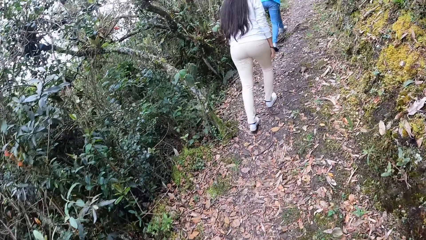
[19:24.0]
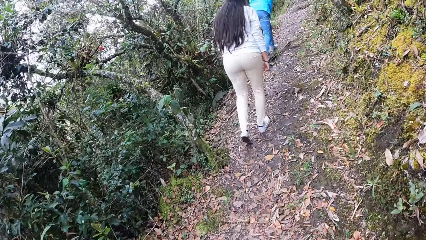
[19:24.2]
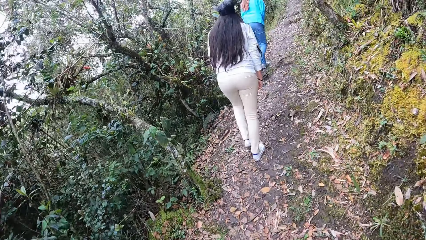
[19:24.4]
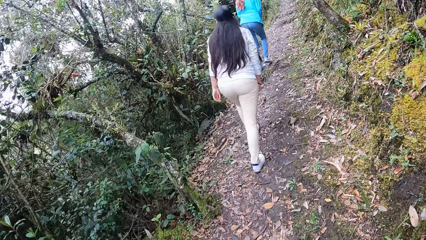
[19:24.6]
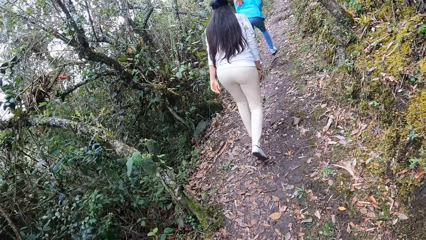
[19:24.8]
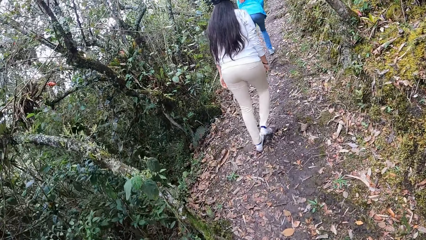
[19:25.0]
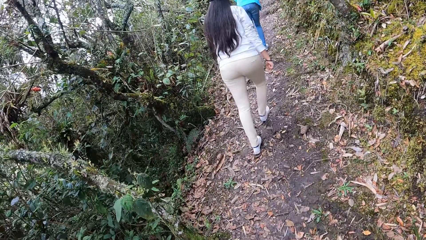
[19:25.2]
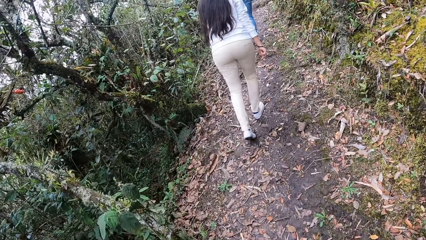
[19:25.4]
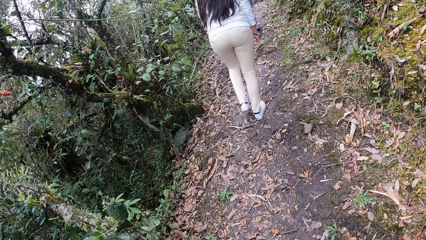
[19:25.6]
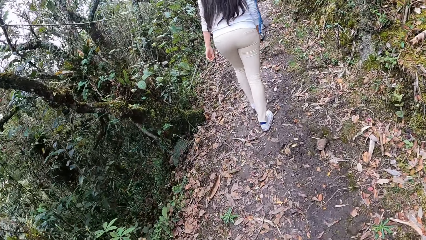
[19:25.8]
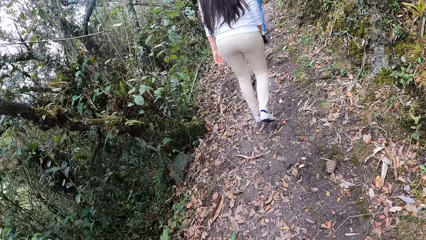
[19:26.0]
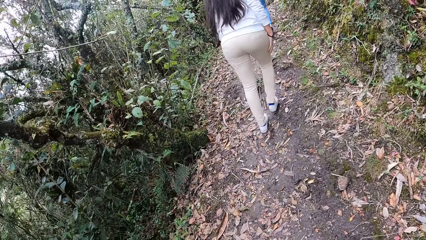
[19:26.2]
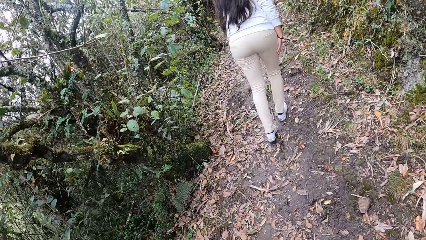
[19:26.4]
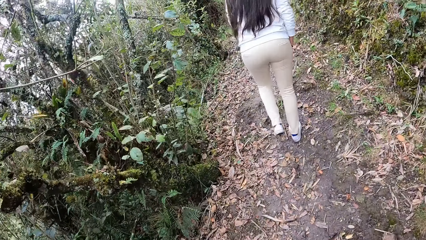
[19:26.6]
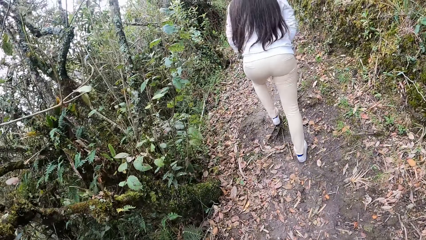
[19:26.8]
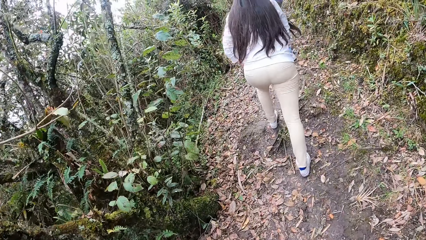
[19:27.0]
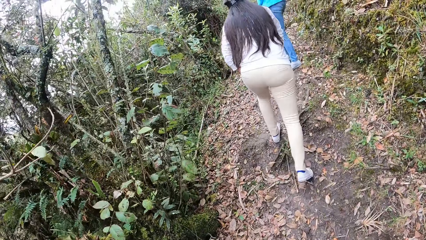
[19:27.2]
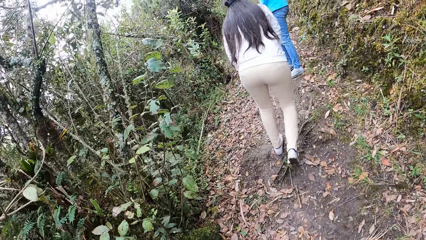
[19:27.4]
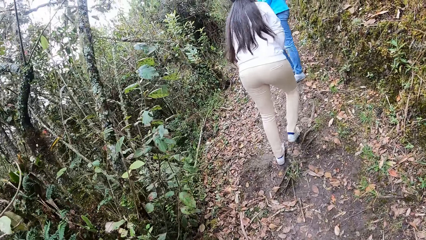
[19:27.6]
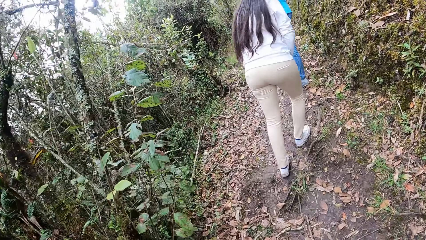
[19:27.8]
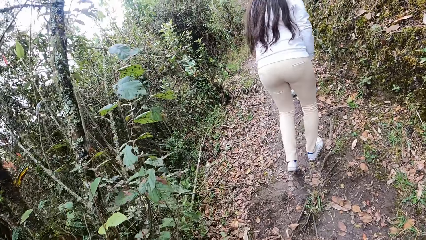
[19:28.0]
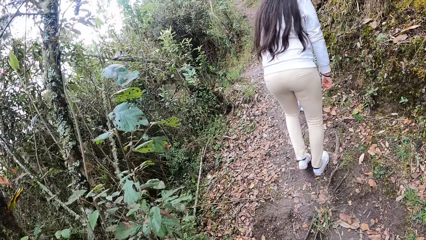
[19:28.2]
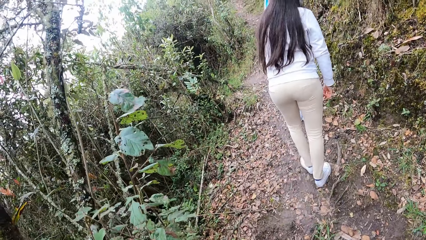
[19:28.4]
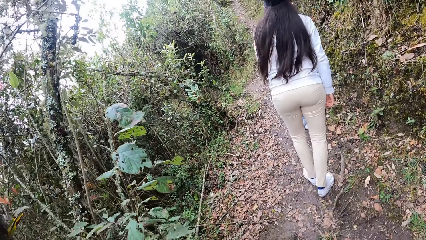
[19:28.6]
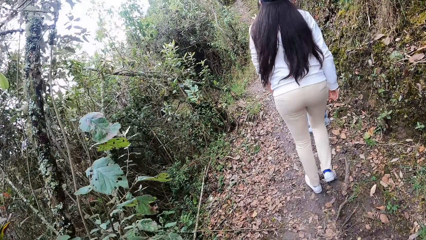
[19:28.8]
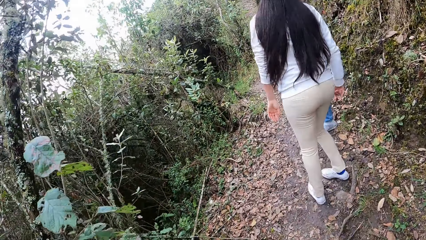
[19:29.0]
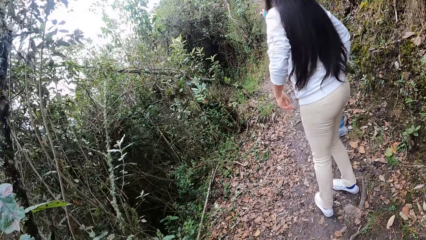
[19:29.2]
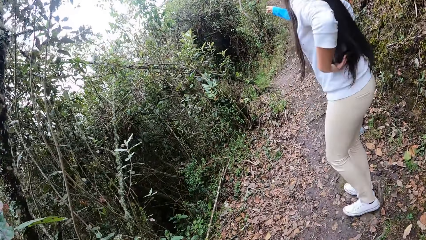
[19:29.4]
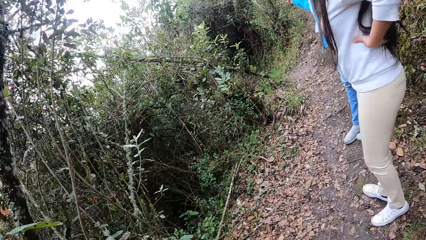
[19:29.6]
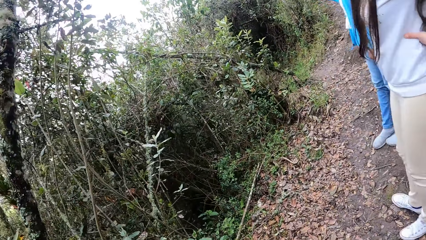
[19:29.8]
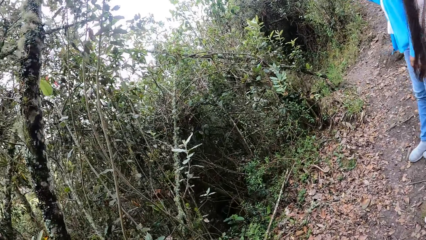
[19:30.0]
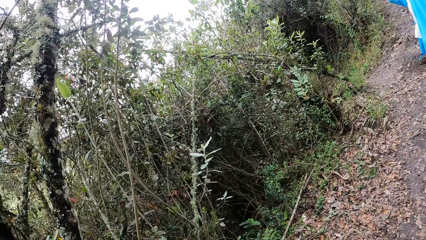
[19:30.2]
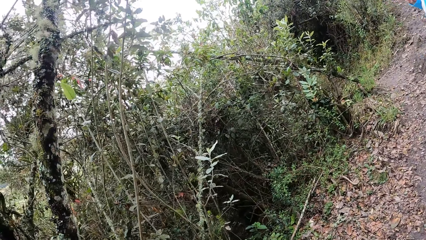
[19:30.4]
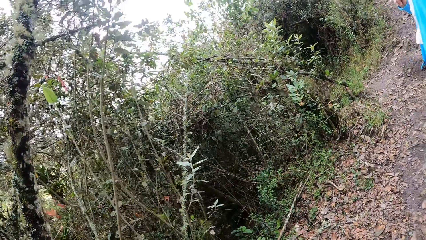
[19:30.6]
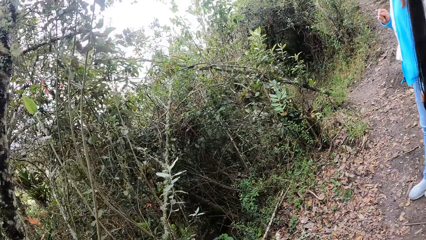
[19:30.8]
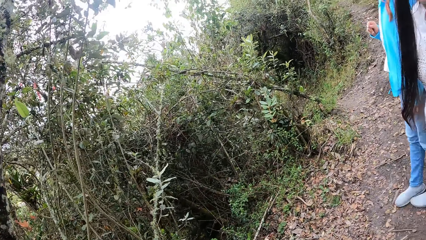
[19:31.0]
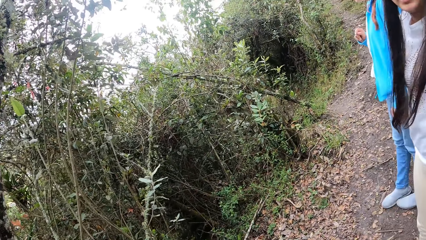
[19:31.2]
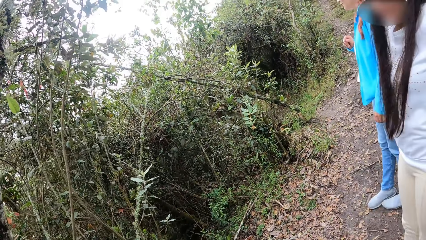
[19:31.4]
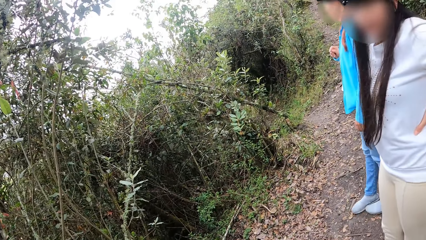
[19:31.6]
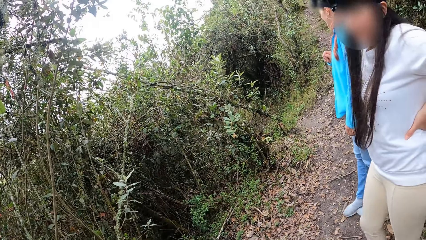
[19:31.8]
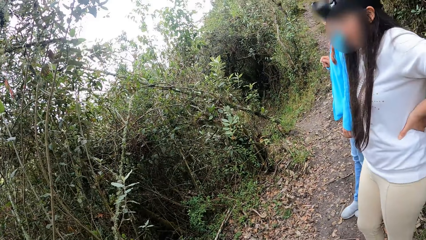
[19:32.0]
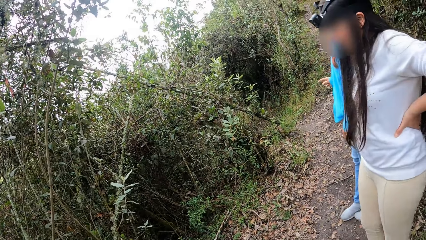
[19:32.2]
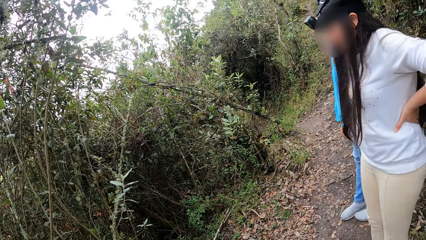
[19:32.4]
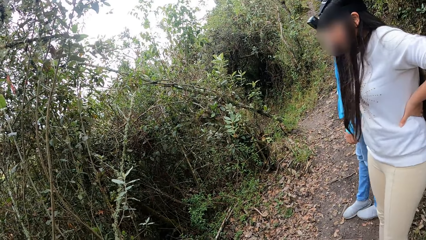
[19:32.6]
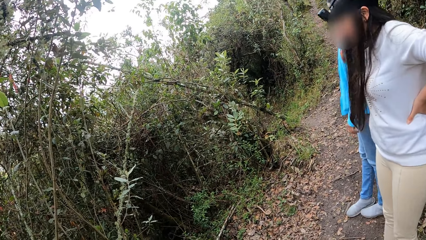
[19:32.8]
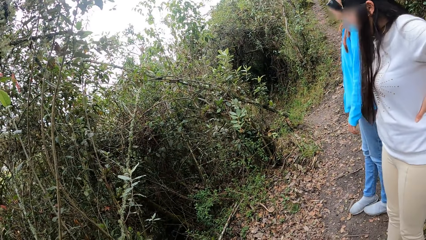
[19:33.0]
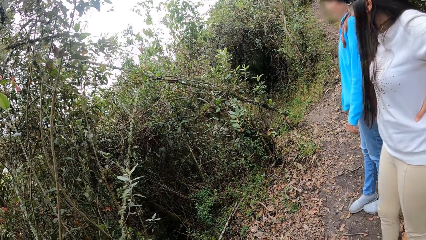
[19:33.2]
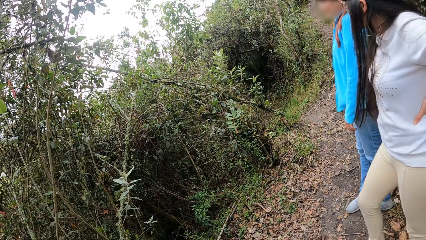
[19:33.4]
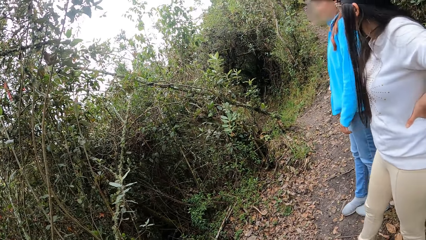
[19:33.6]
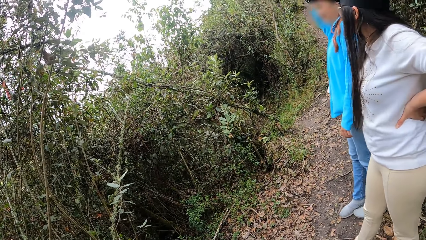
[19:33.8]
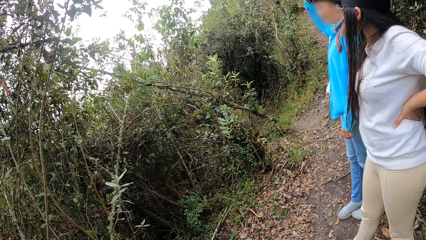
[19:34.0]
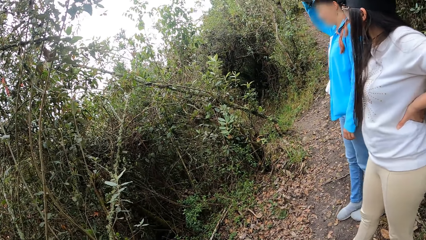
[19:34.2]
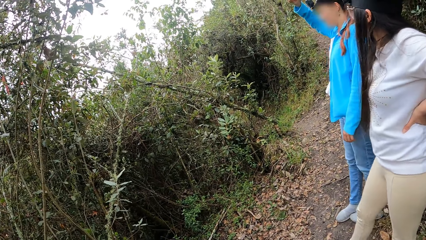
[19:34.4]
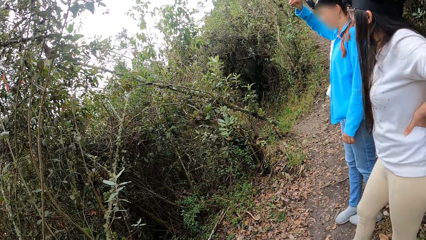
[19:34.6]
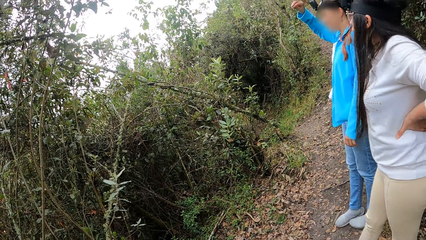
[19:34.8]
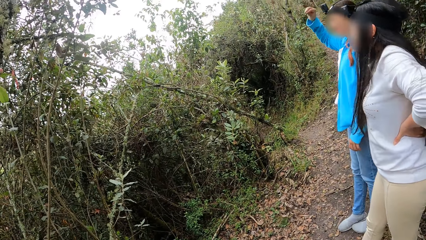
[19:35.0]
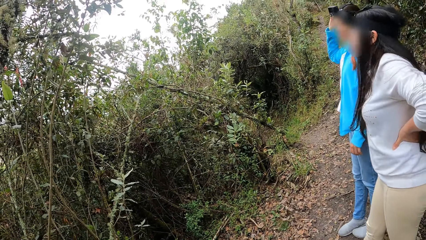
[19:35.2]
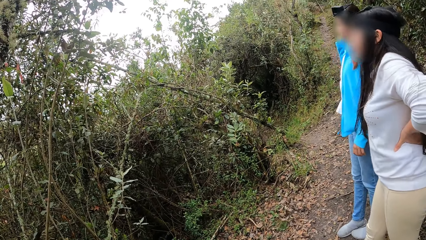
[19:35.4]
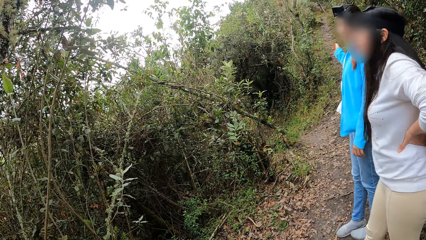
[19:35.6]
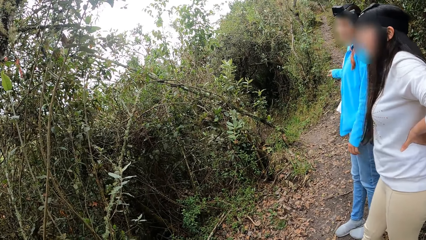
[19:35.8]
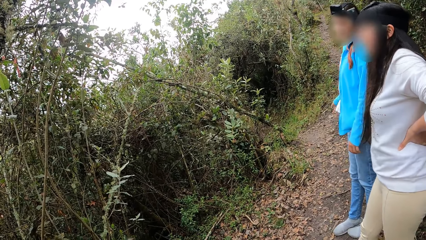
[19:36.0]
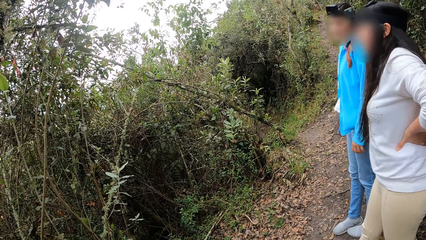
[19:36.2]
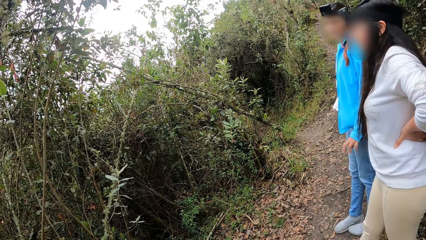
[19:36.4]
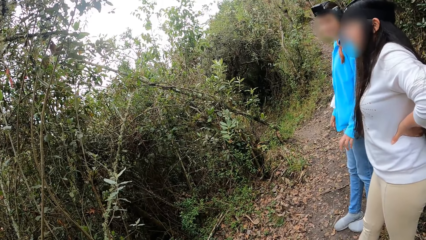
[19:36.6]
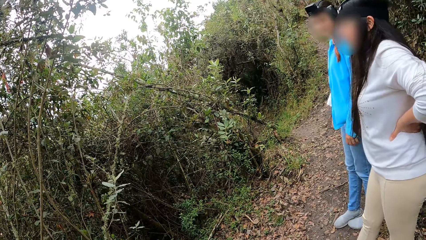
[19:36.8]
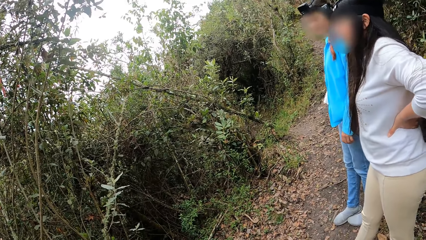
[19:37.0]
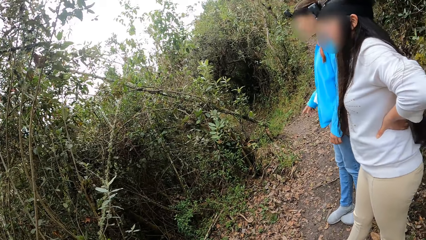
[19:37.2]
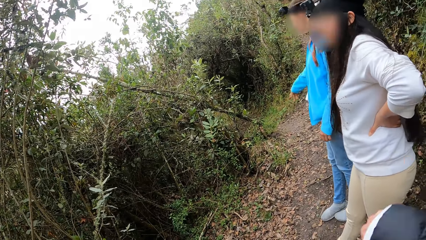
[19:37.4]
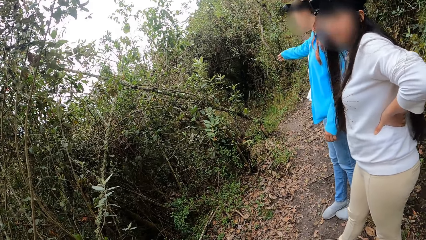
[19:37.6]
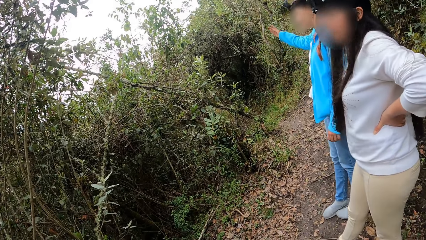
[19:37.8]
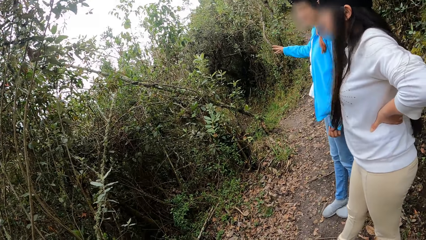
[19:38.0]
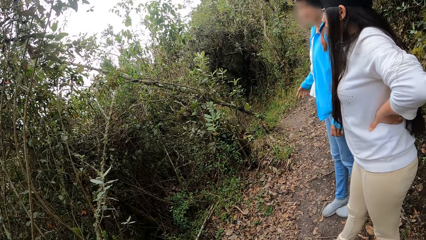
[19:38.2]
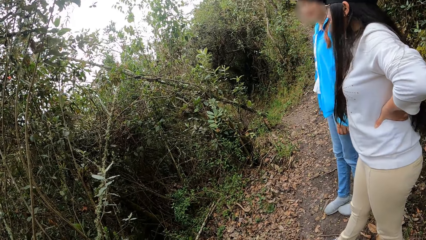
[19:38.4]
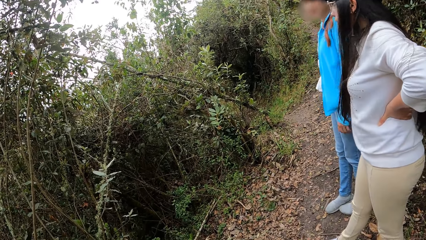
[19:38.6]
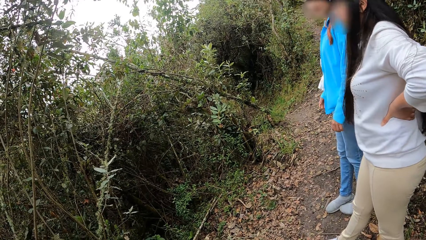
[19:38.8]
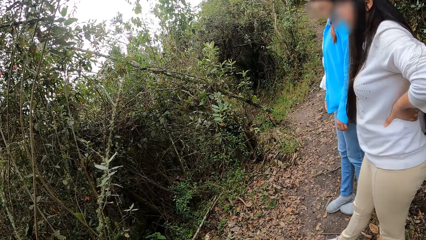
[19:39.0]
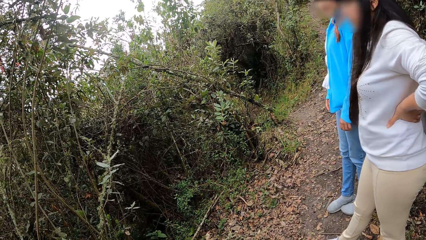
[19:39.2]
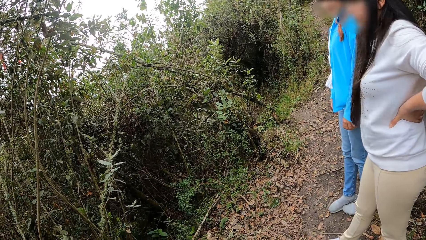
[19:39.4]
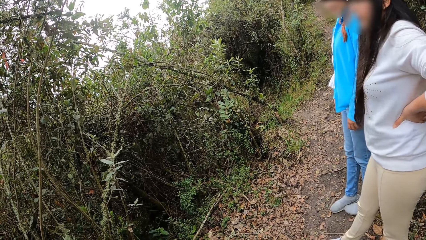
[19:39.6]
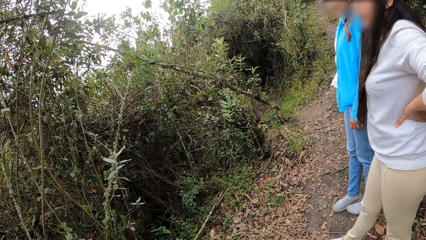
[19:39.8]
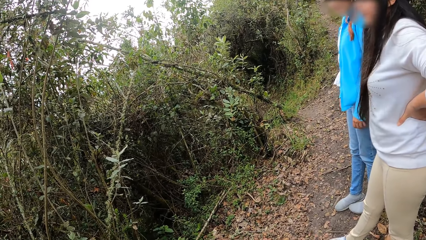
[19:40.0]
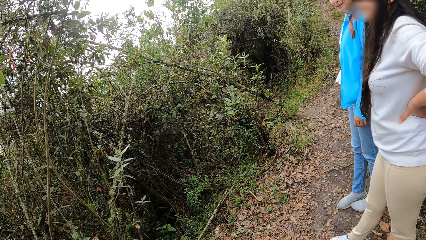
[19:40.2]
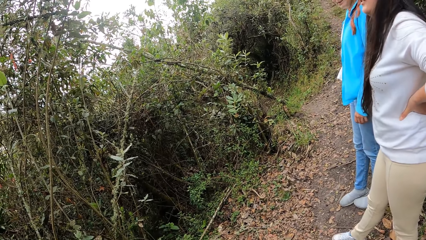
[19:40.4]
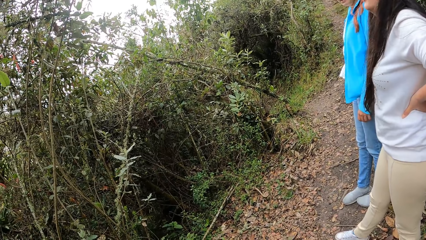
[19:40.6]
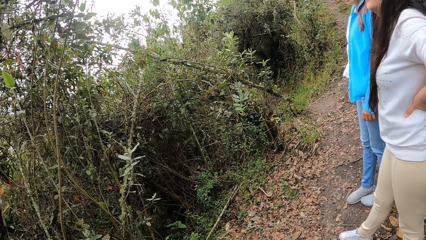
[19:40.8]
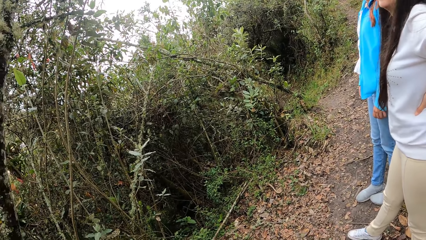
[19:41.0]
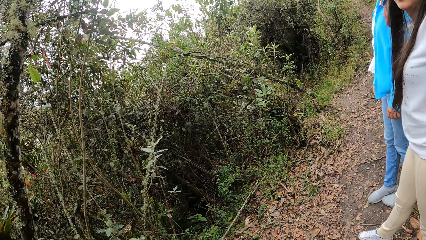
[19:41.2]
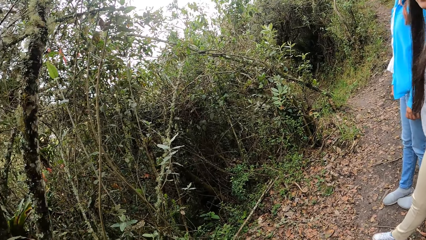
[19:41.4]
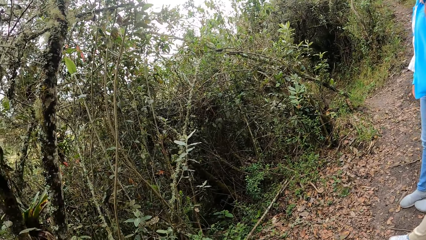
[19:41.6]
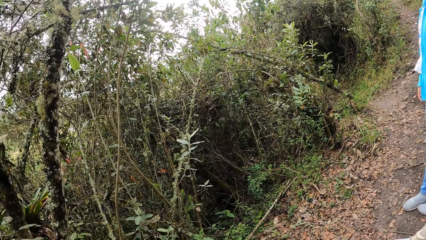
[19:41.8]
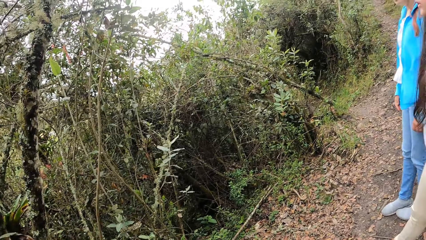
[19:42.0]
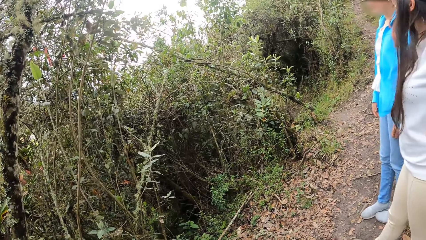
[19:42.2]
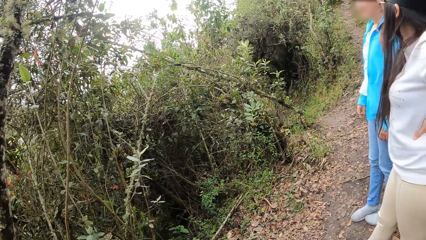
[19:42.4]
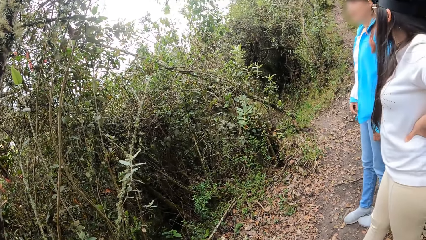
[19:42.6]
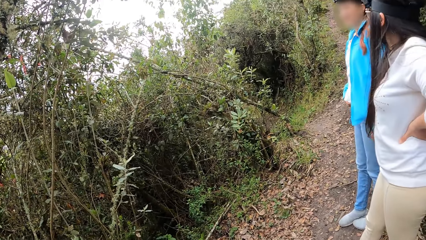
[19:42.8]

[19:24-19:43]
The woman holds her waist with both hands. Another woman gestures with her hands towards a tree.
